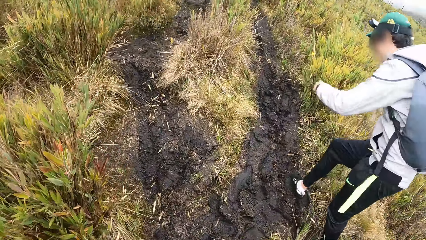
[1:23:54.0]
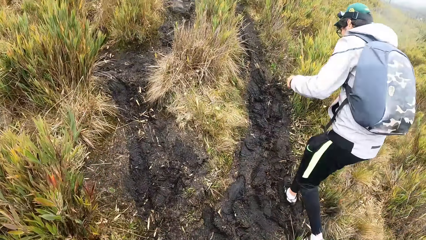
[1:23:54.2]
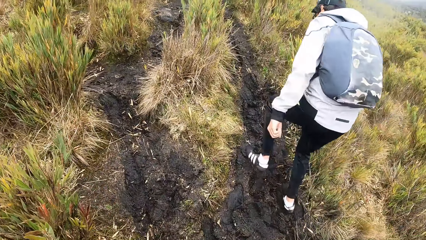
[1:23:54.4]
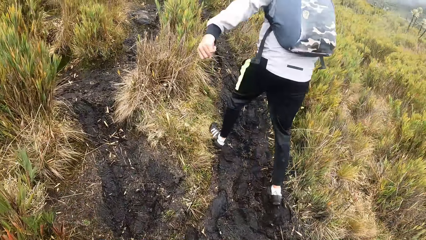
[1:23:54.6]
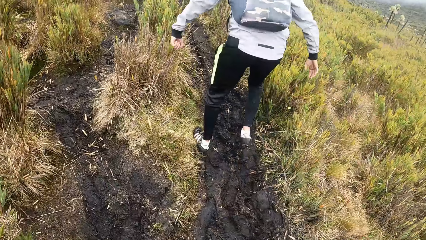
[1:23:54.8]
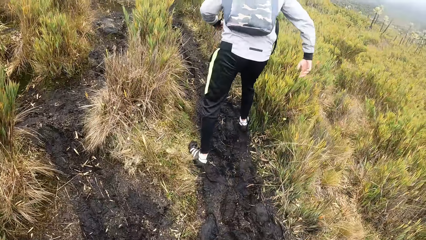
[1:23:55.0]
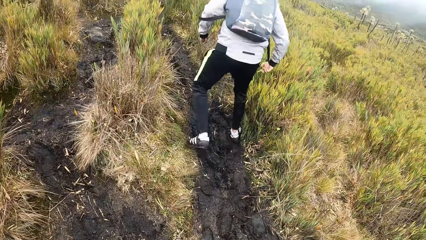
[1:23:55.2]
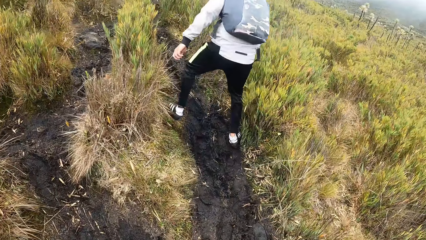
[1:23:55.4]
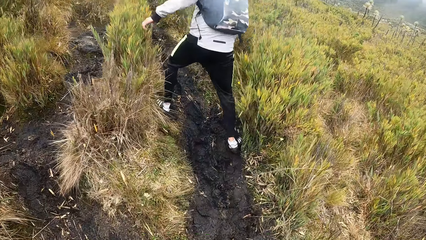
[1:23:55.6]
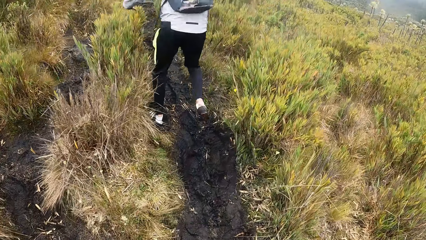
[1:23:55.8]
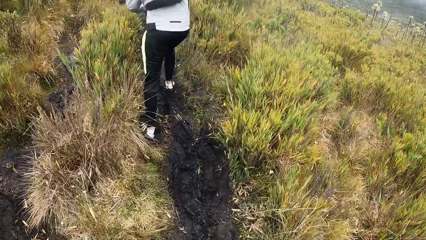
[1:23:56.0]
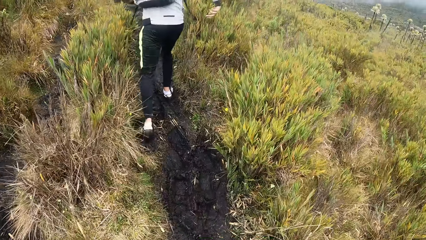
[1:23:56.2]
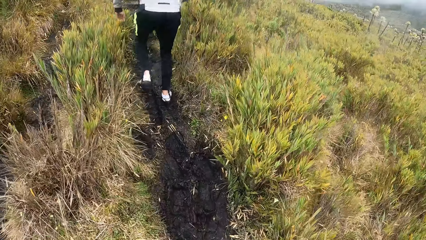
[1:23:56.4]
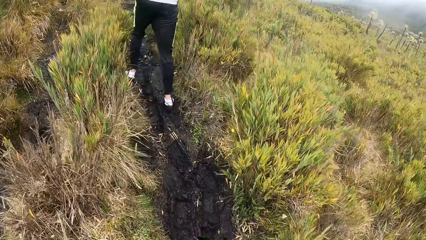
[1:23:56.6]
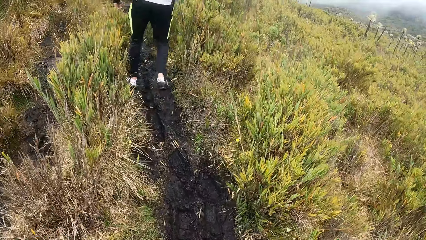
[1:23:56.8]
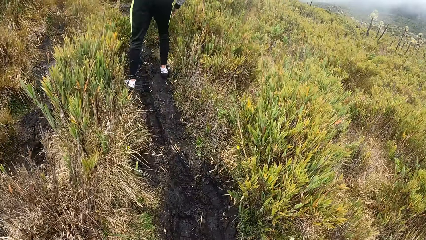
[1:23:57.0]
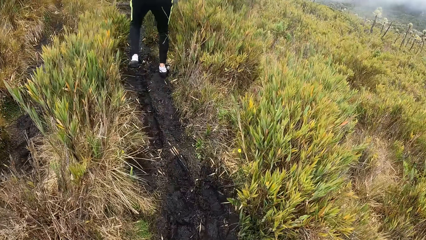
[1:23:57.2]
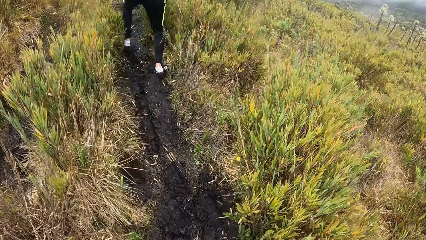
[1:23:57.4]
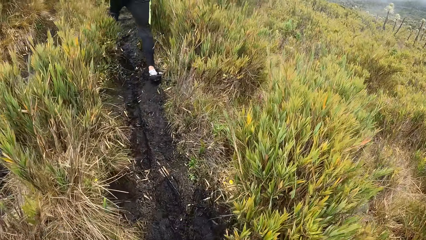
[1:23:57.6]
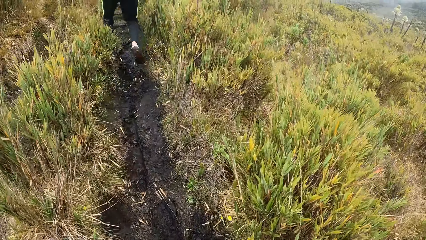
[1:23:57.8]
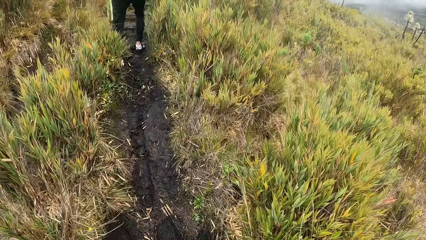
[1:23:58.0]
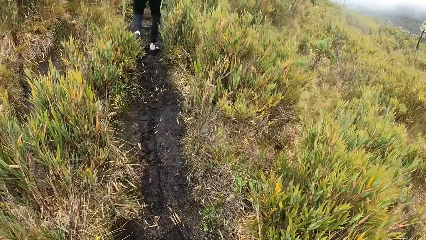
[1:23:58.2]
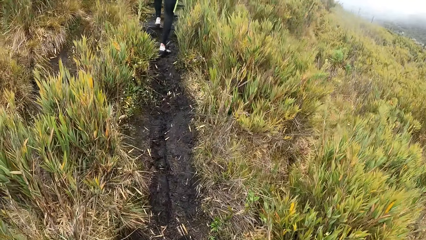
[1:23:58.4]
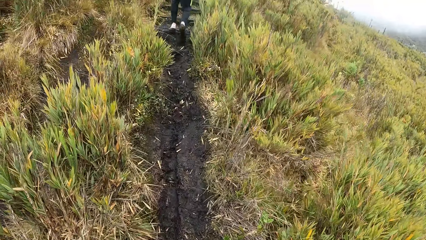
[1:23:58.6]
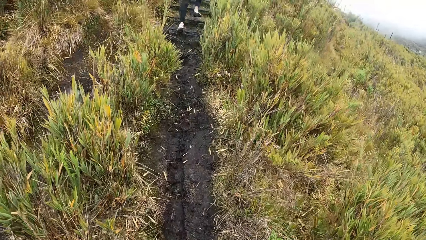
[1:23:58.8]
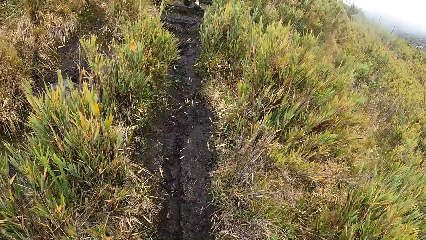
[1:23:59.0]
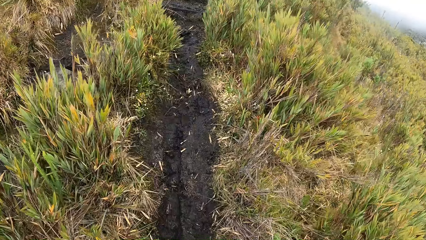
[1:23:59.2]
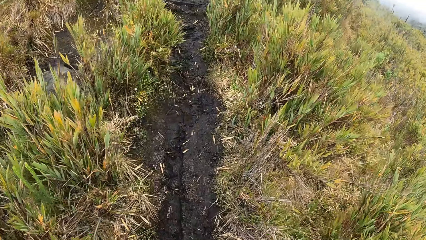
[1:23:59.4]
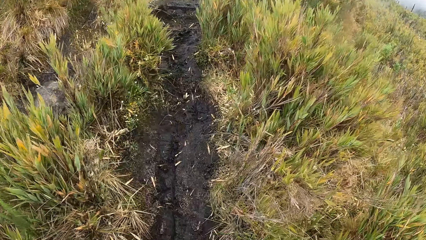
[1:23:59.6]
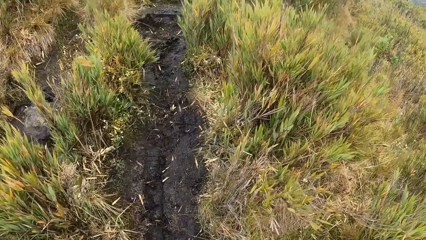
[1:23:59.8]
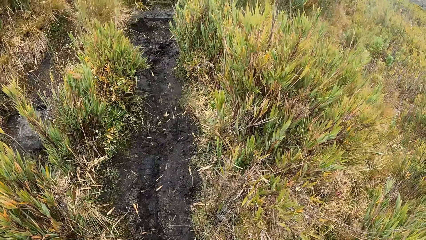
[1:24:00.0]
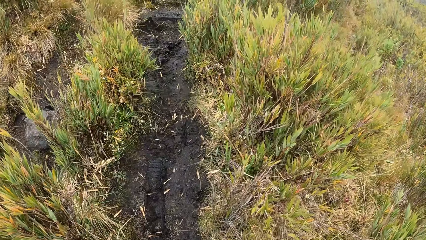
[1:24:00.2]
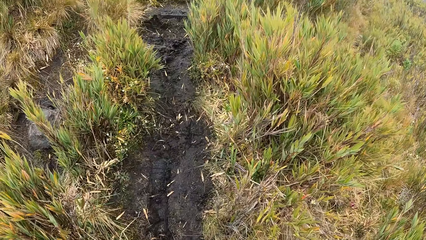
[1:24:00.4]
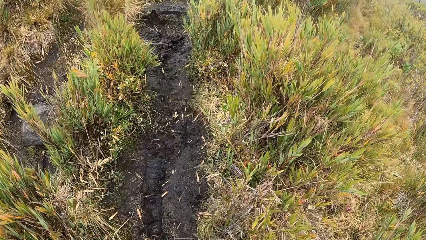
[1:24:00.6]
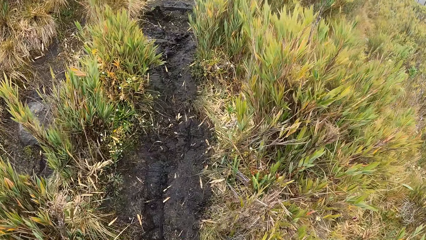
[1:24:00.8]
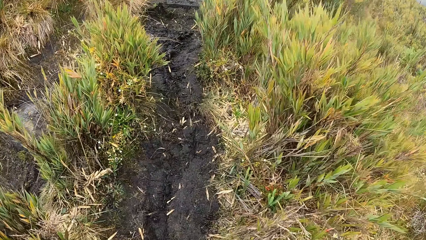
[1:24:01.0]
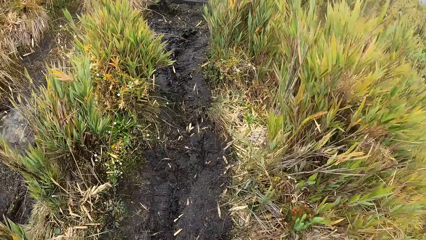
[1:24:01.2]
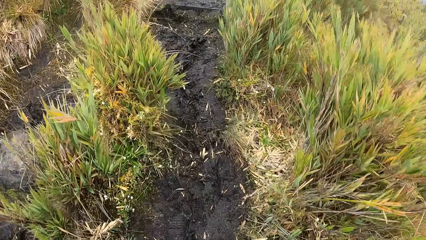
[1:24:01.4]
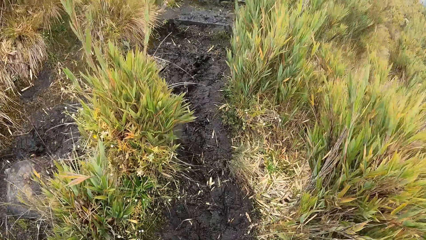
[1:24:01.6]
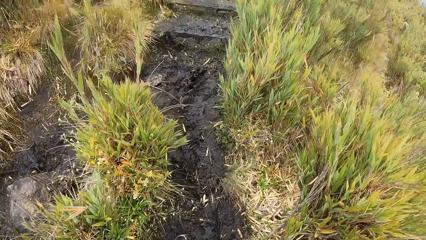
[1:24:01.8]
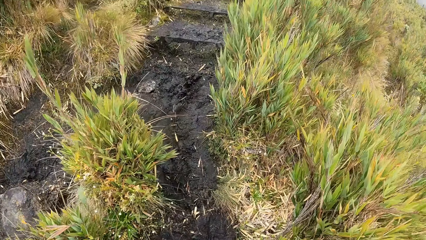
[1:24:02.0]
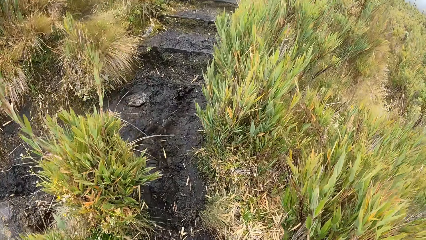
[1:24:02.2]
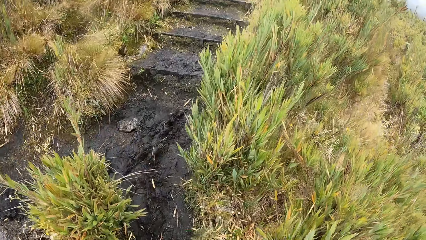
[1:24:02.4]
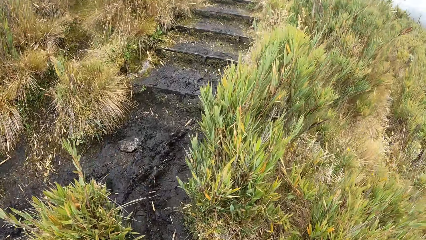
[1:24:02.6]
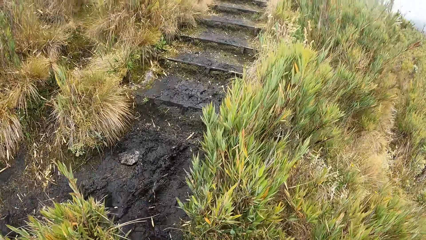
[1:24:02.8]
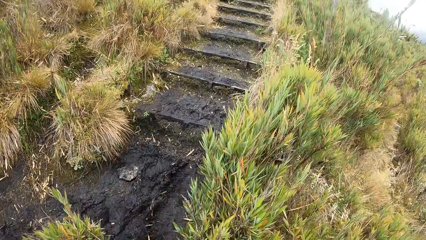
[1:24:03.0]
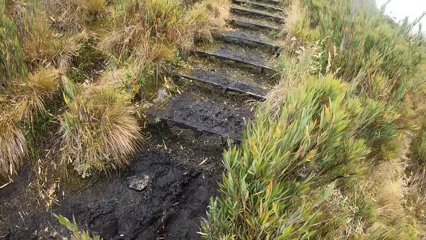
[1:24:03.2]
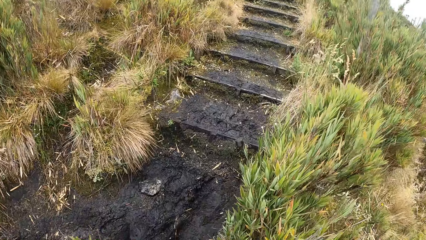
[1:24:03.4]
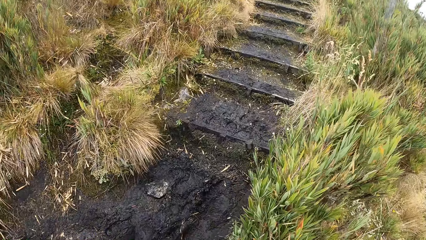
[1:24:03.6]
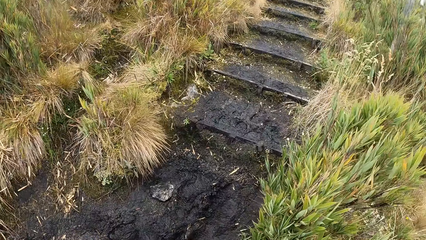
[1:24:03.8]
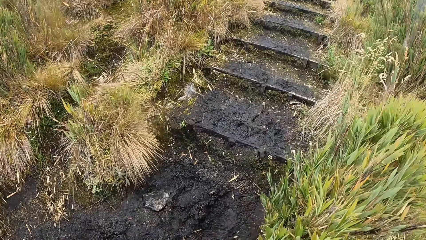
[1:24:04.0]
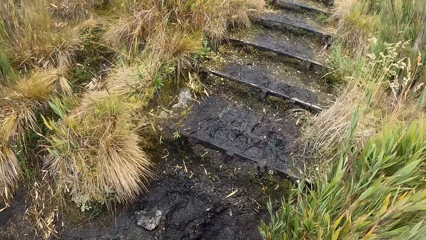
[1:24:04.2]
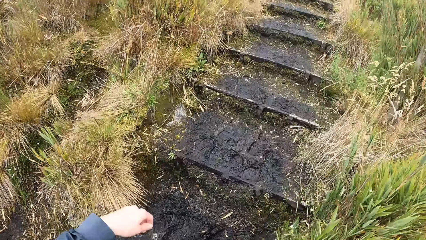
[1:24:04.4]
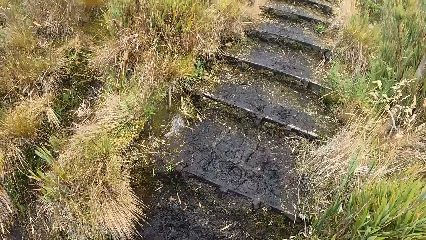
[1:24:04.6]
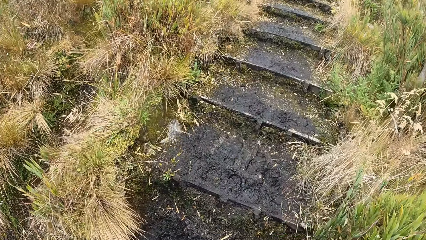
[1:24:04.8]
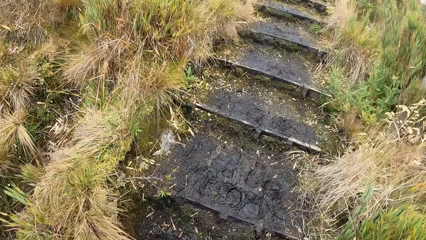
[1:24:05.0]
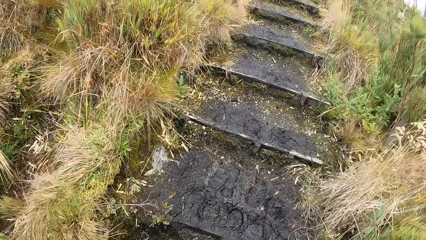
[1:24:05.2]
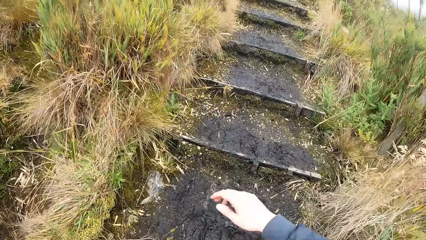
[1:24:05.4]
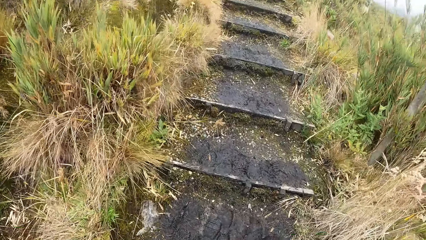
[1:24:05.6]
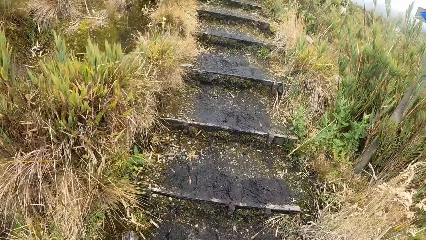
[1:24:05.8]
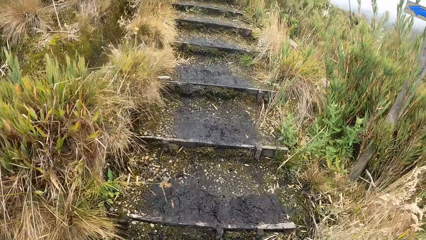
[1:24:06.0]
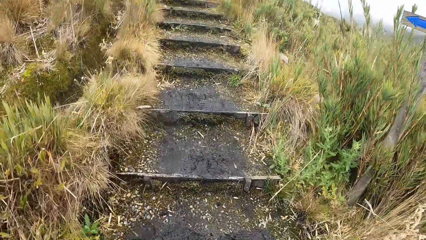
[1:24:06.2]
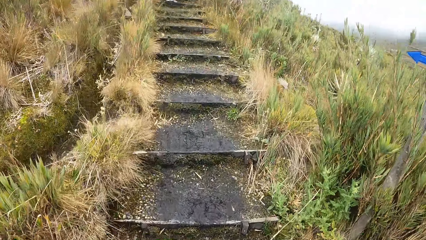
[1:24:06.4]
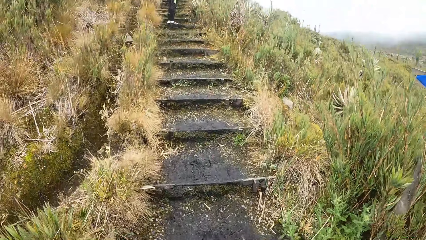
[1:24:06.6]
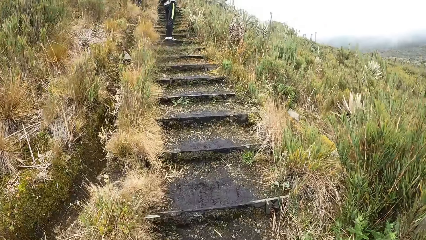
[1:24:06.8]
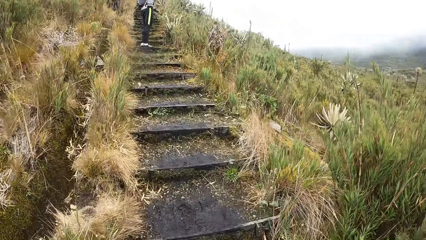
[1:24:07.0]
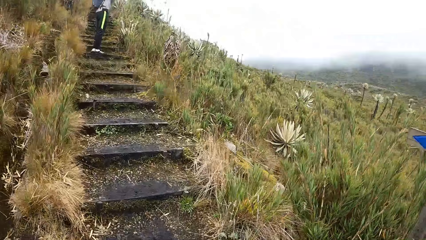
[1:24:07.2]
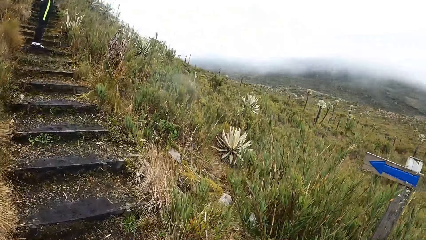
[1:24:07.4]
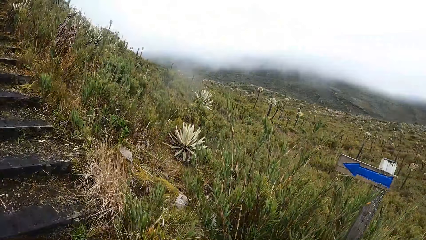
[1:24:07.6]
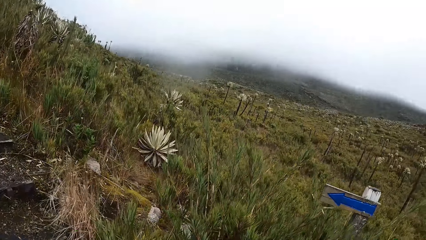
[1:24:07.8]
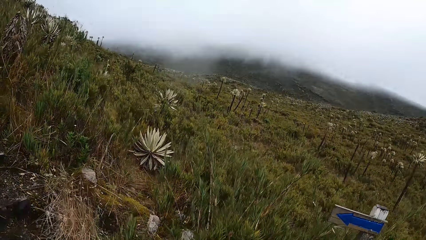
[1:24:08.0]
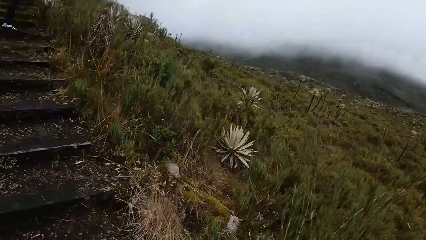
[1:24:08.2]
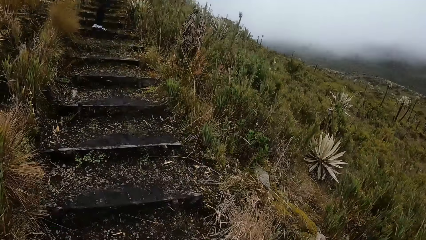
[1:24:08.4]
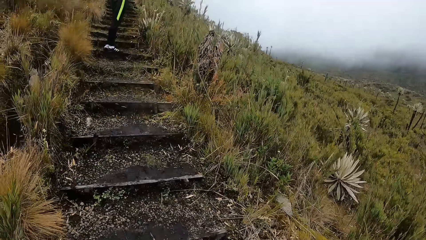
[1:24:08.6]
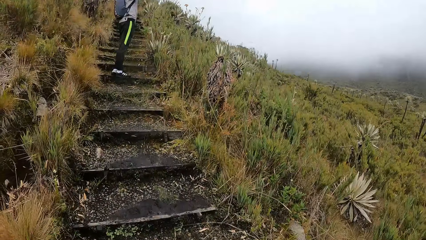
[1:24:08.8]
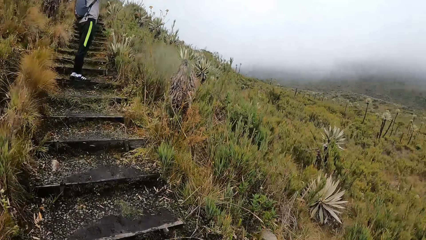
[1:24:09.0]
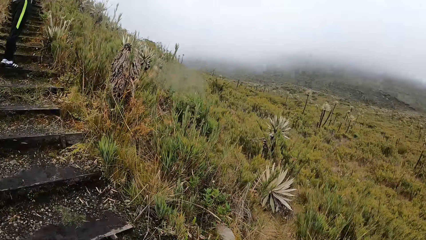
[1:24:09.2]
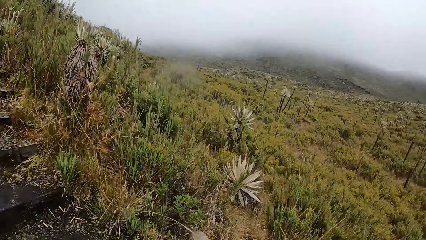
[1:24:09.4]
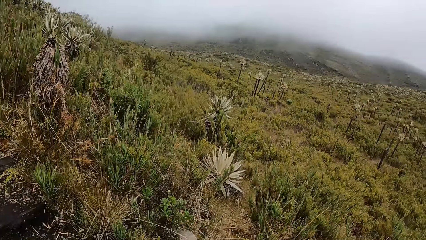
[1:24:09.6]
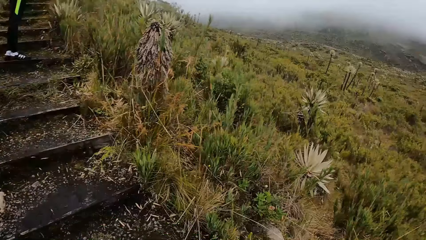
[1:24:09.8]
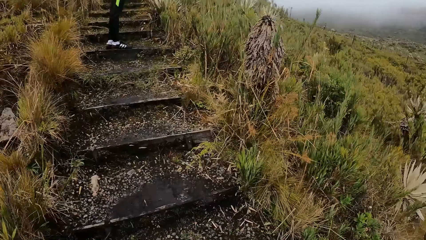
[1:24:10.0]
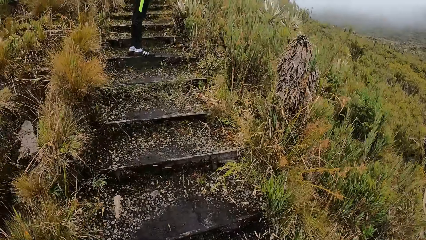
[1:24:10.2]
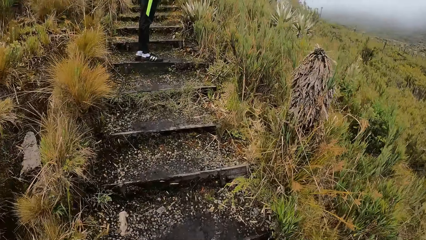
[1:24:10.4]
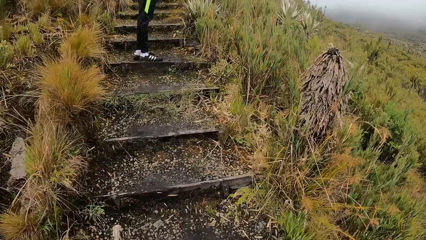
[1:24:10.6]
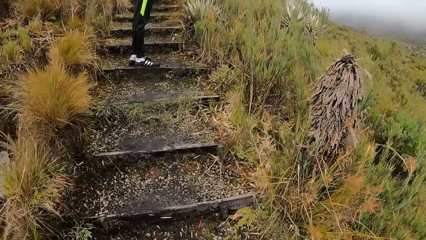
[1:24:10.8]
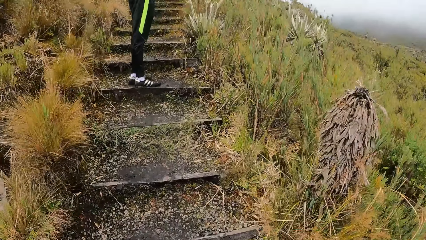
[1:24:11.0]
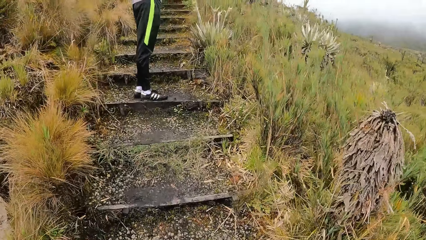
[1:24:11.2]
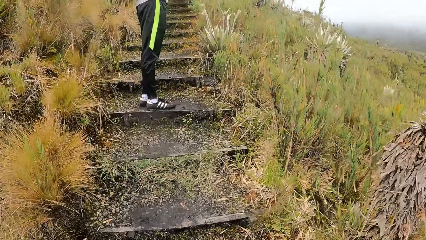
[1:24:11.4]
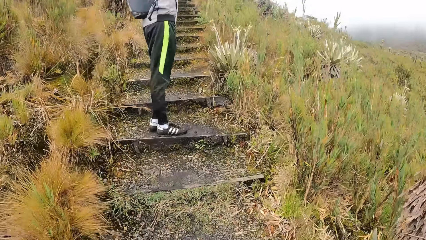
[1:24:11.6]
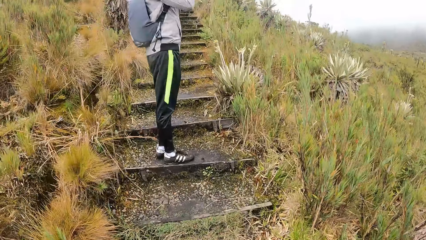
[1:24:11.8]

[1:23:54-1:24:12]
The camera wearer climbs stairs.
